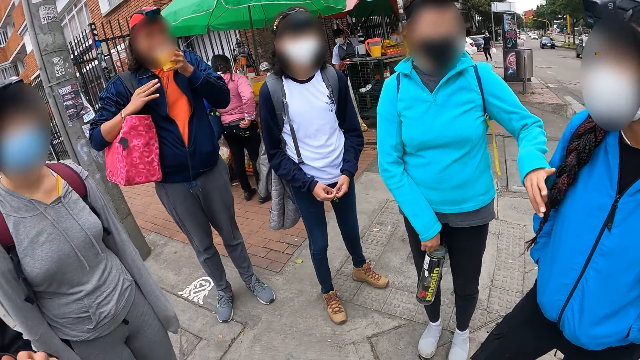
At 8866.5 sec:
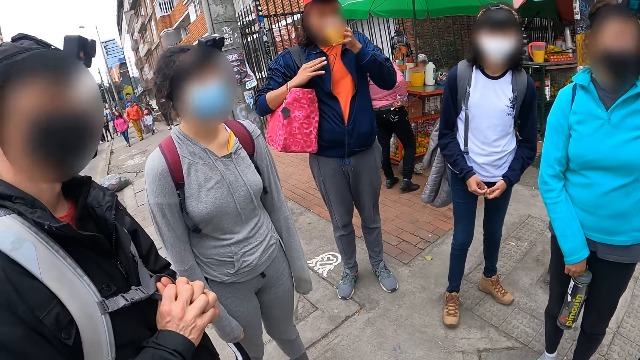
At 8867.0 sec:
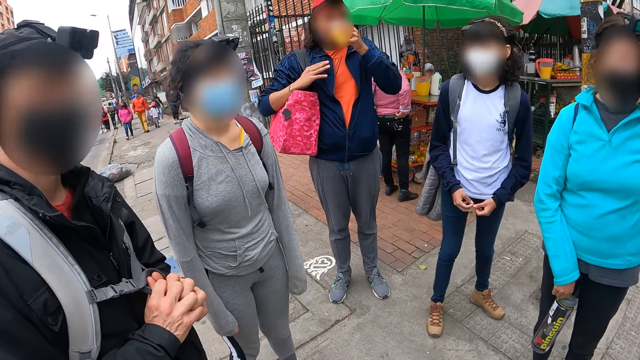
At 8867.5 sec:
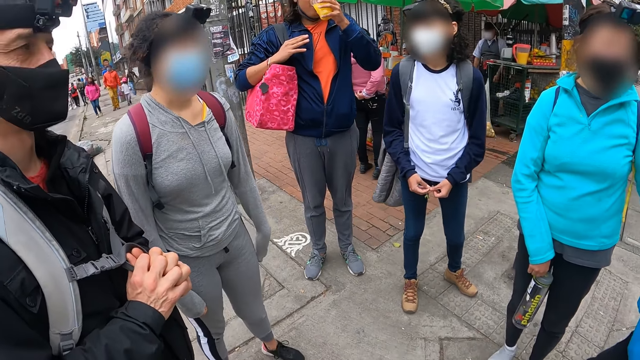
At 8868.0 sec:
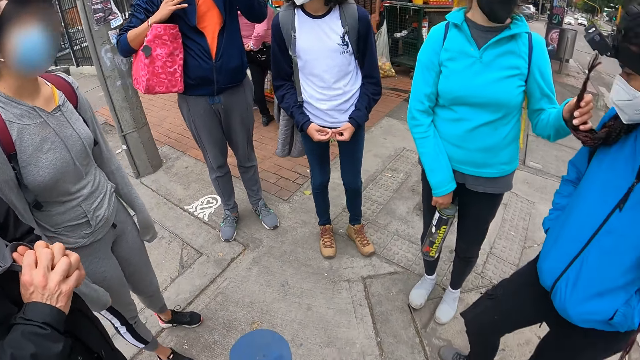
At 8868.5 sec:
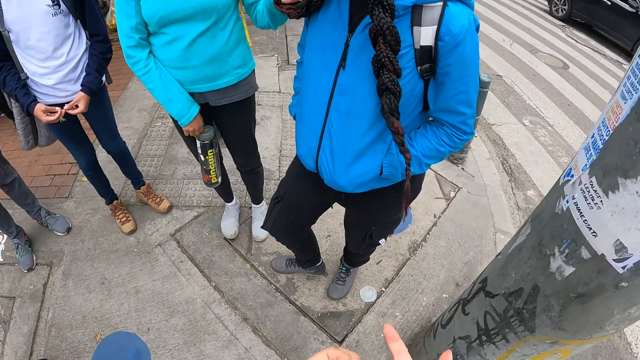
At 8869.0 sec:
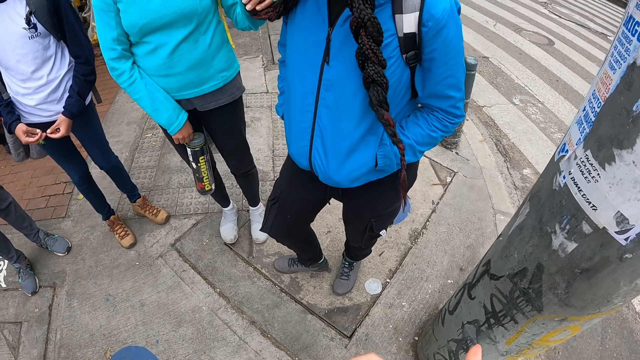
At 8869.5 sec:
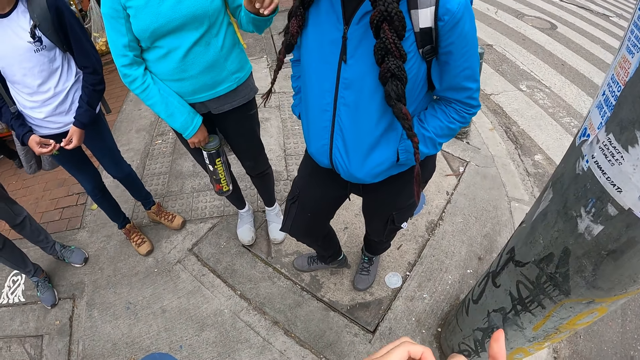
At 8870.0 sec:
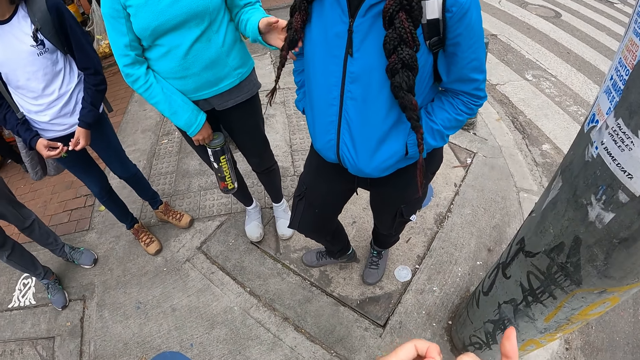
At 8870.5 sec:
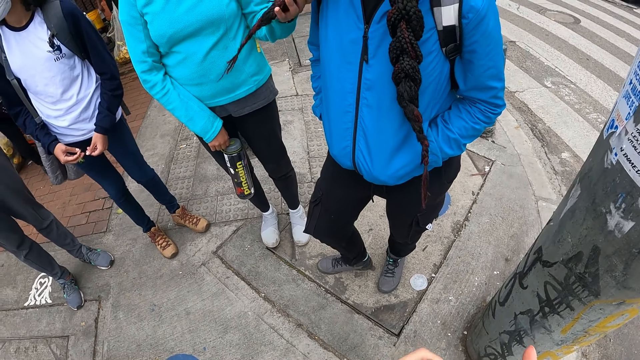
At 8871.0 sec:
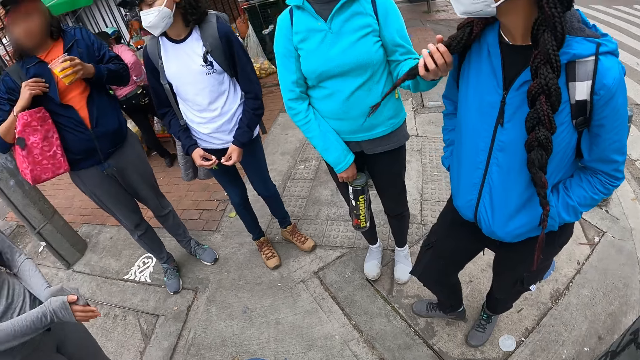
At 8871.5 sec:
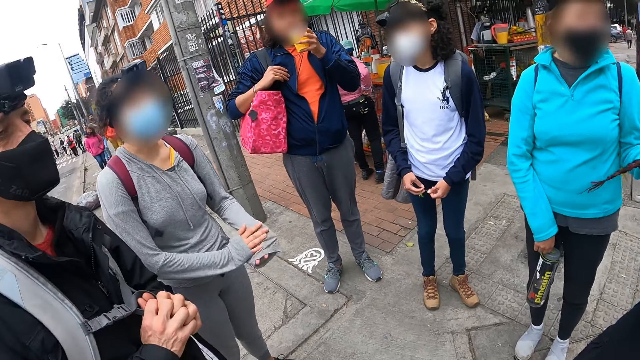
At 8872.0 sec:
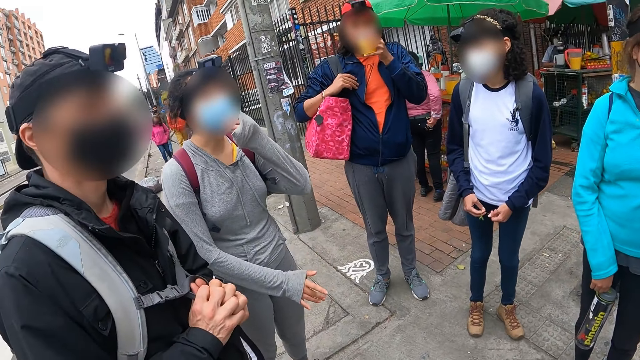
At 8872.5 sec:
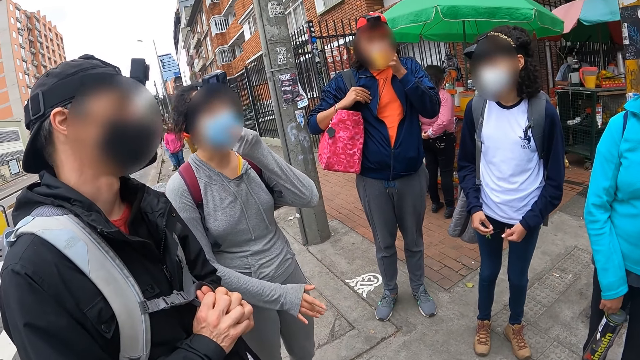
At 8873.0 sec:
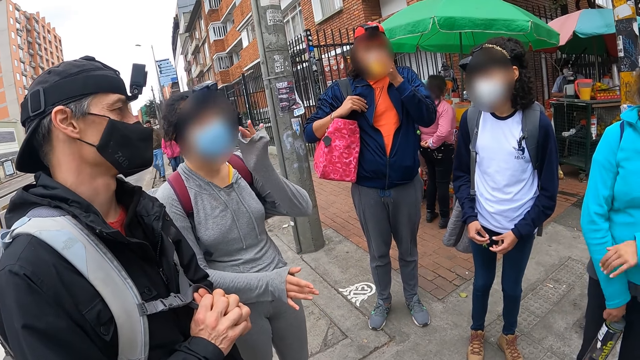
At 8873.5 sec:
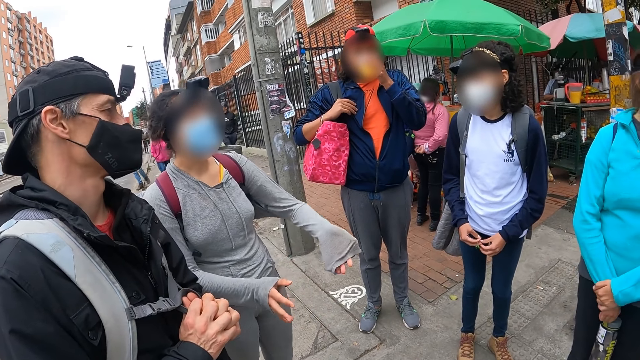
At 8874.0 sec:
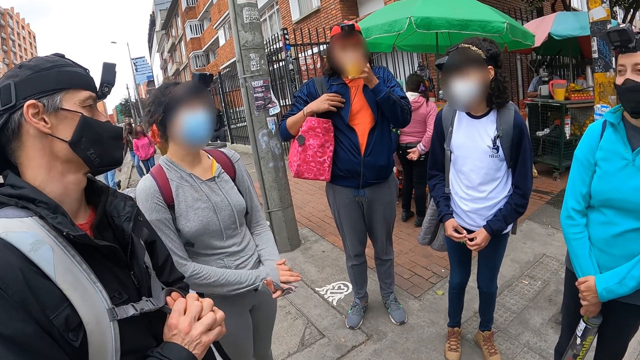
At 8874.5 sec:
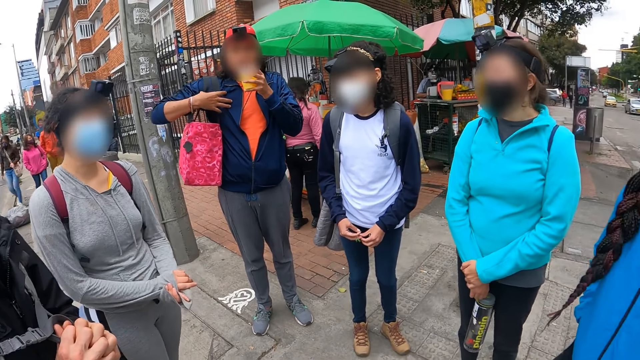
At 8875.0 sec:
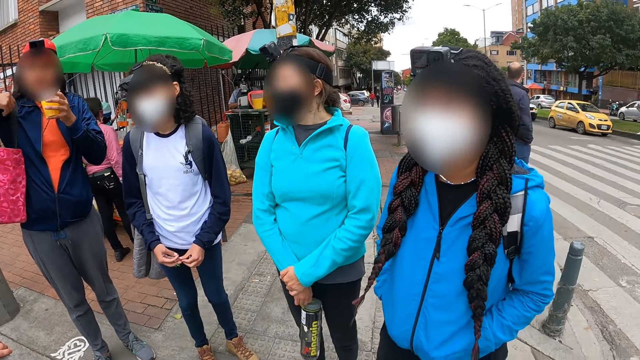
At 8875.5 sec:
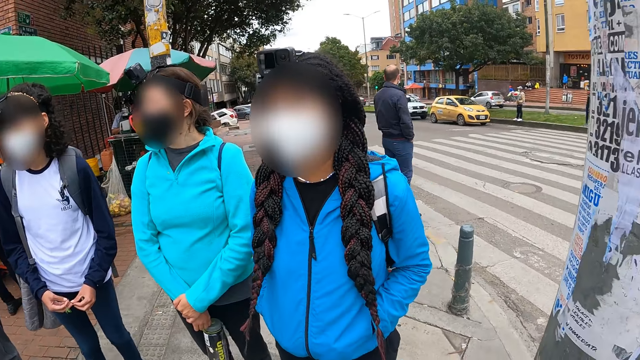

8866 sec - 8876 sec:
A person touches another person's hair. Another person touches her head.

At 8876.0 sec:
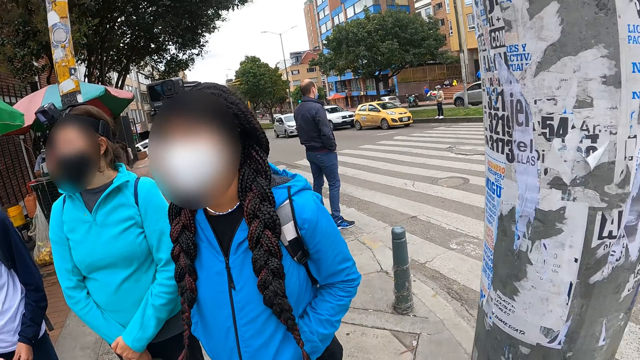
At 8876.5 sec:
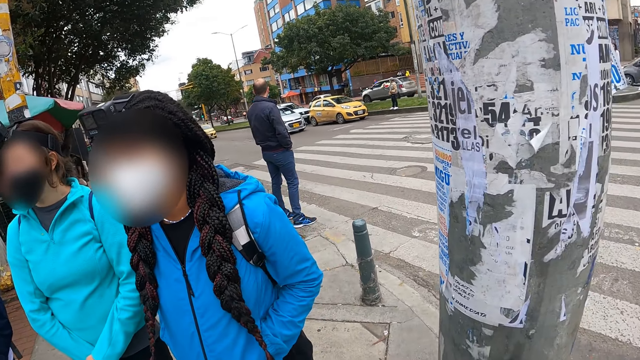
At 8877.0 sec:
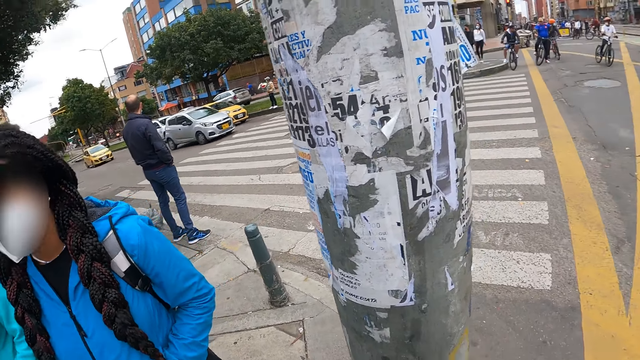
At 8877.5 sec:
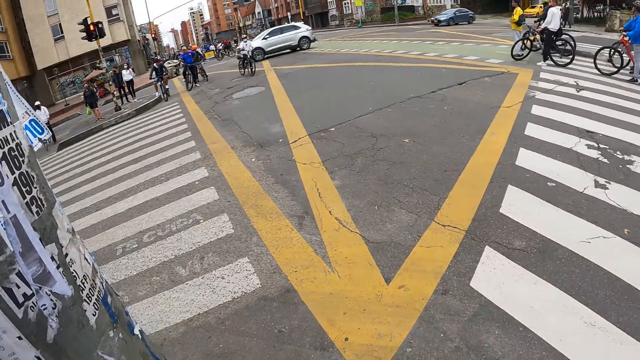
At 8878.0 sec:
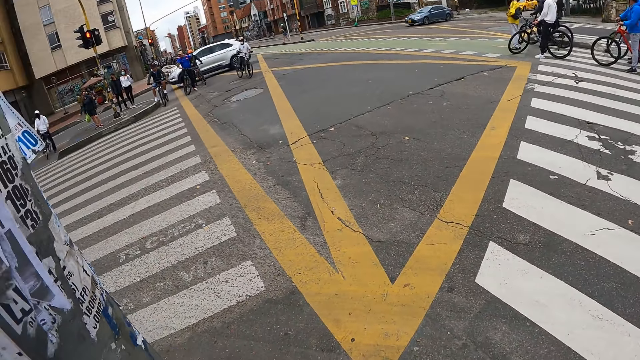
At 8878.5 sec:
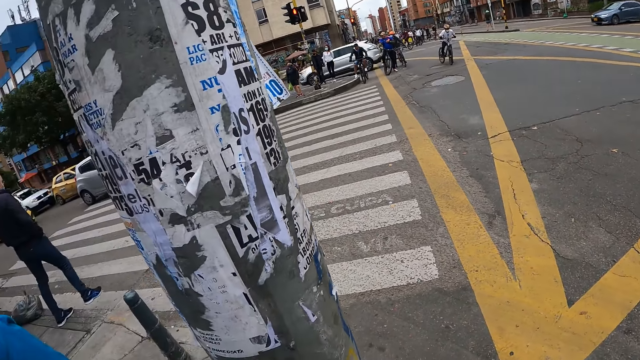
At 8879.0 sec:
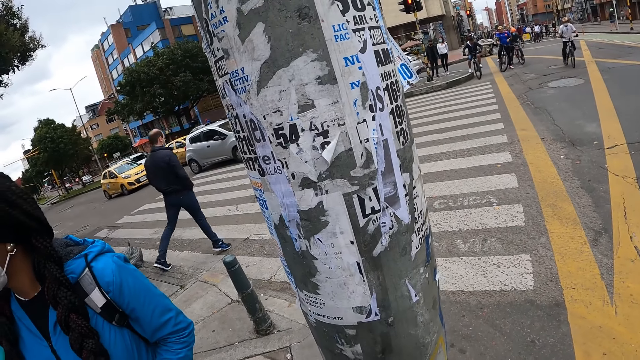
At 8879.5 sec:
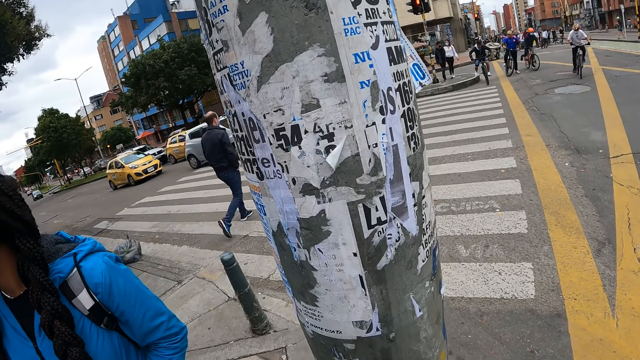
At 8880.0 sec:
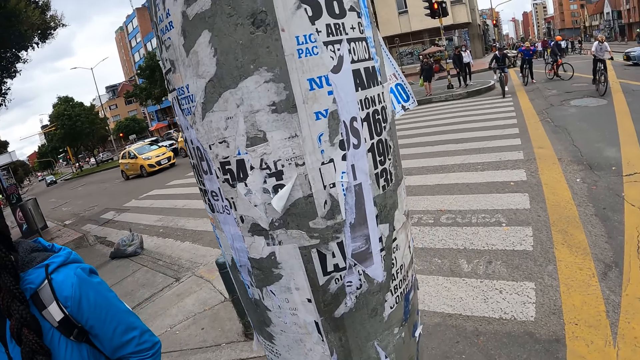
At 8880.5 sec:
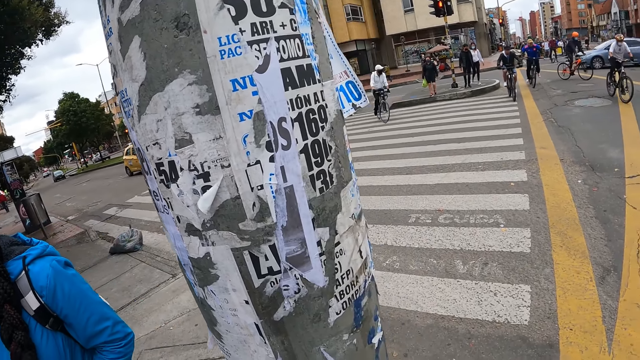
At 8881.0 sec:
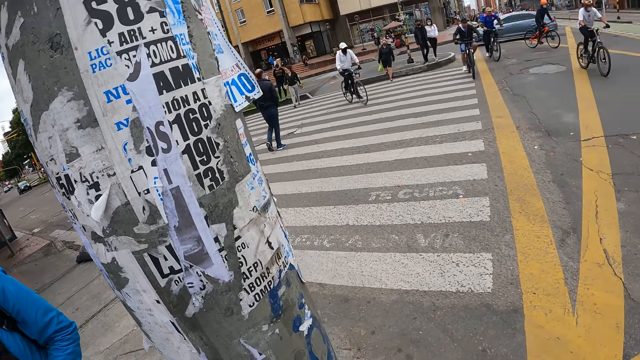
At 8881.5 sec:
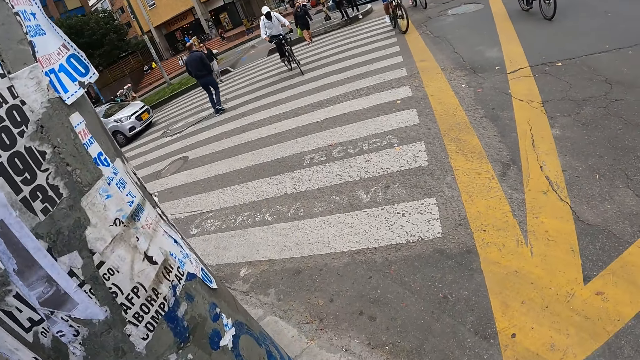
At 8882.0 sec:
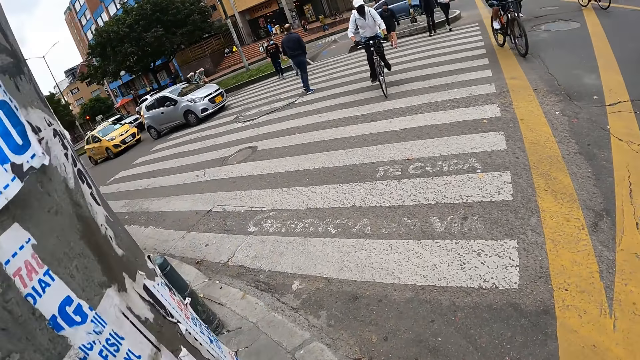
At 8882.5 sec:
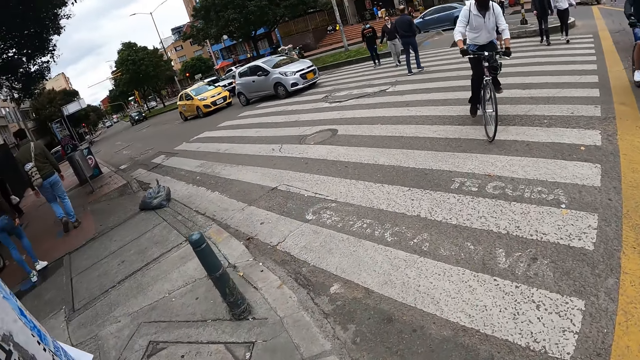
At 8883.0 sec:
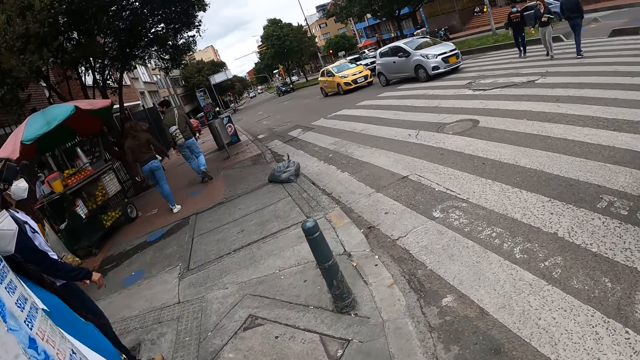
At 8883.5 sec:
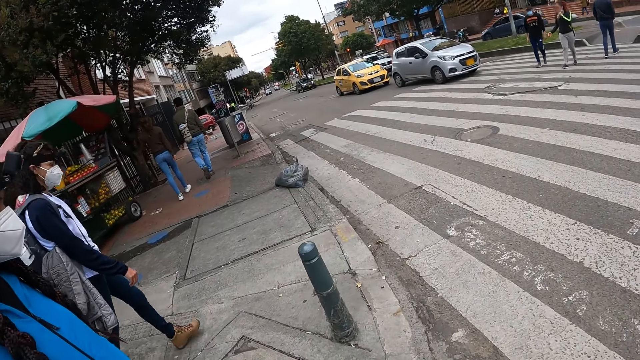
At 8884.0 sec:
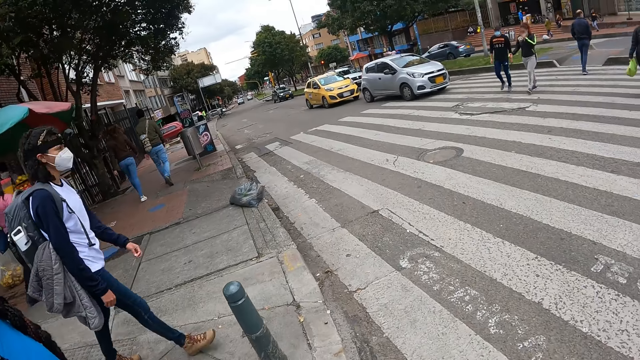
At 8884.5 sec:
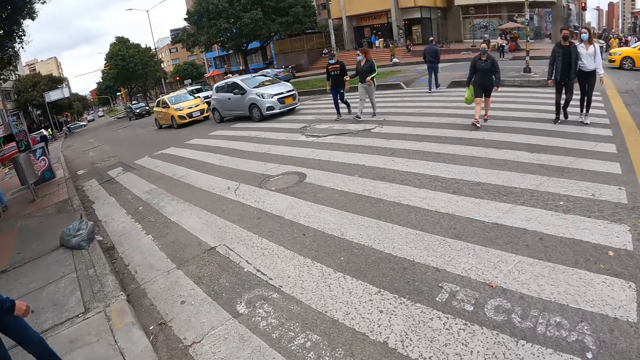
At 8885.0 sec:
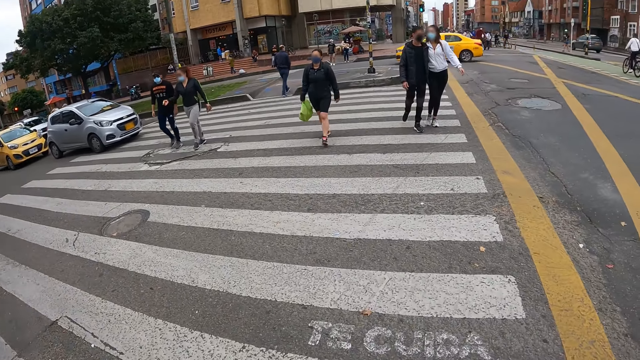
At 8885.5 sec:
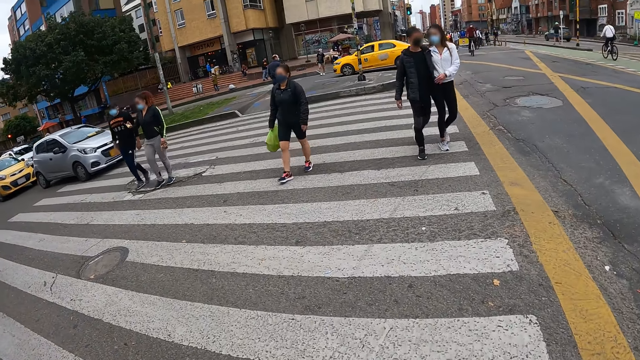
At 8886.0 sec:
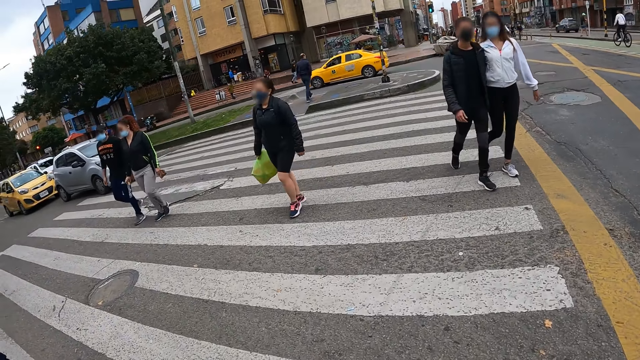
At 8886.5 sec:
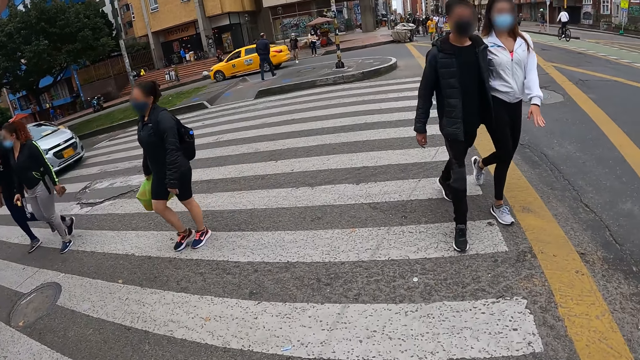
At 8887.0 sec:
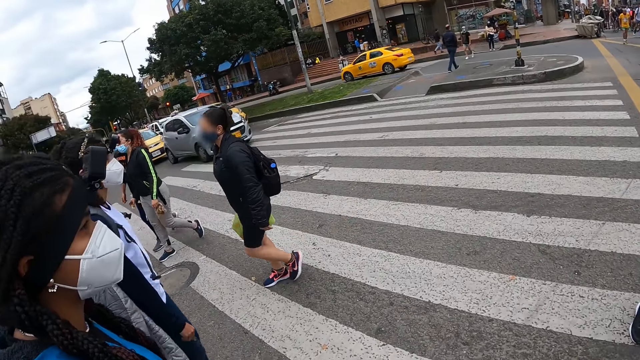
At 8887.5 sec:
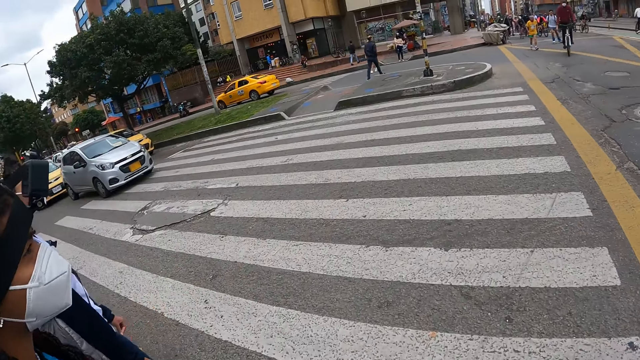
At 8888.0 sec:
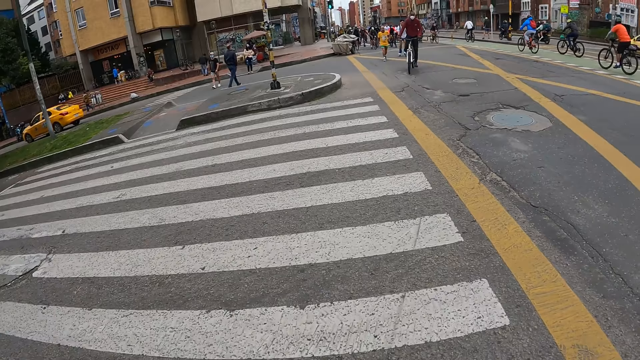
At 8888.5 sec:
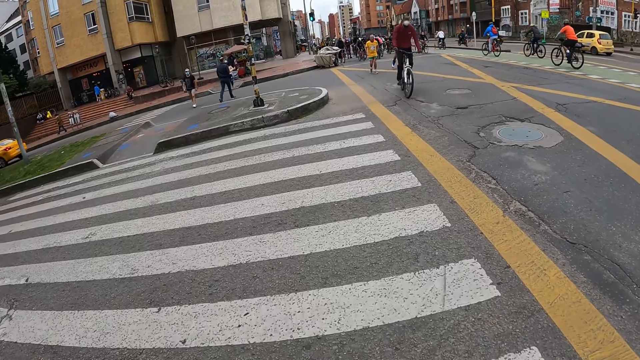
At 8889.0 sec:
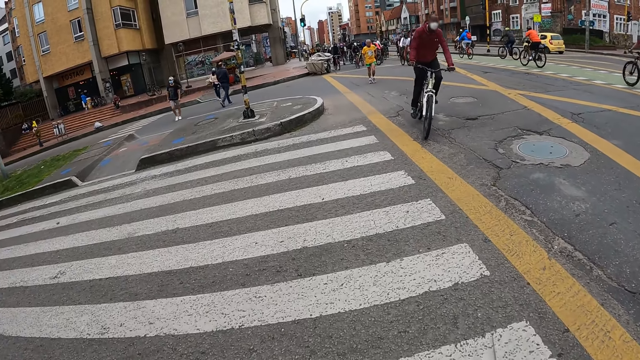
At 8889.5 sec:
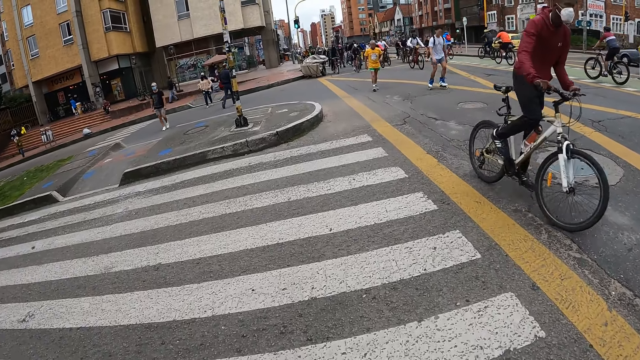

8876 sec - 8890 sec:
The camera wearer looks around. A person walks on the road. Another person walks on the road. Another person walks on the road. The camera wearer walks on the road. Another person walks on the road. Another person walks on the road. The camera wearer crosses to the side of the road. A woman crosses to the side of the road.
